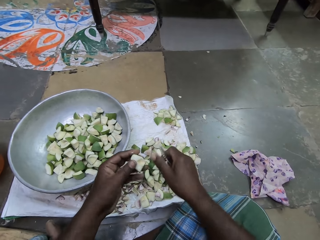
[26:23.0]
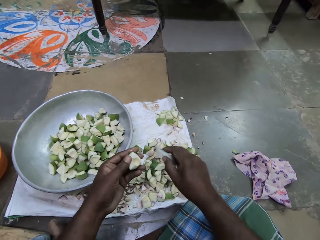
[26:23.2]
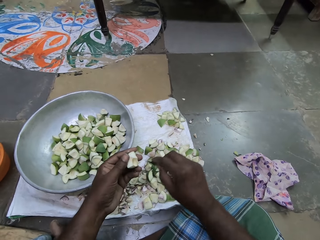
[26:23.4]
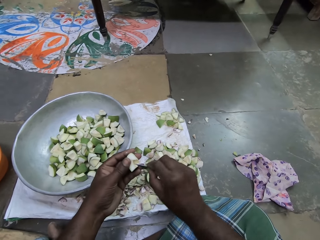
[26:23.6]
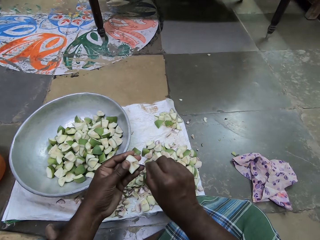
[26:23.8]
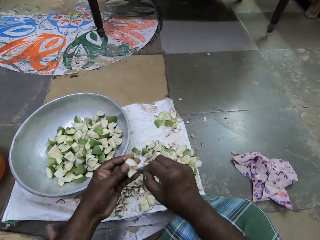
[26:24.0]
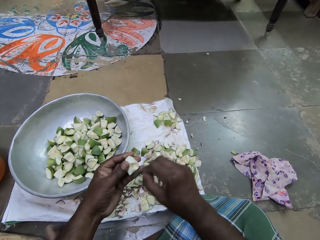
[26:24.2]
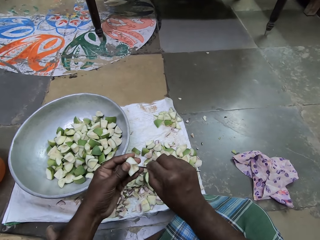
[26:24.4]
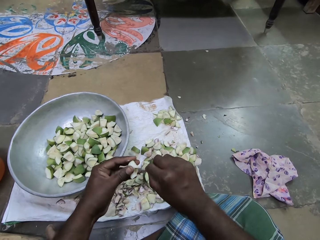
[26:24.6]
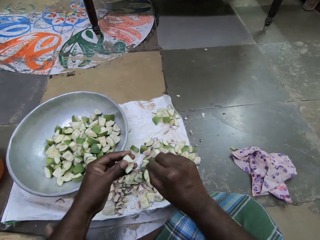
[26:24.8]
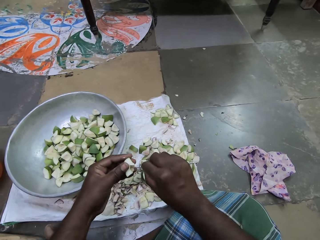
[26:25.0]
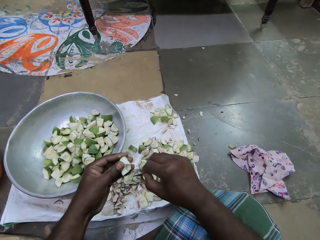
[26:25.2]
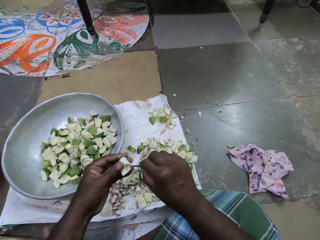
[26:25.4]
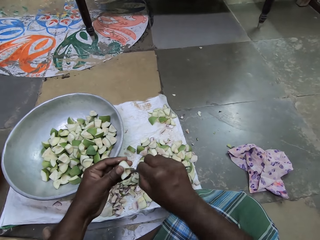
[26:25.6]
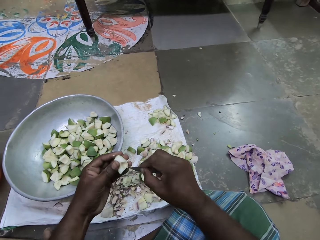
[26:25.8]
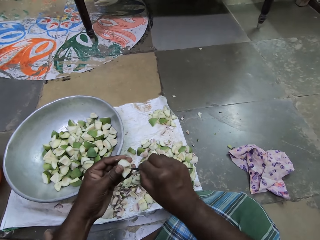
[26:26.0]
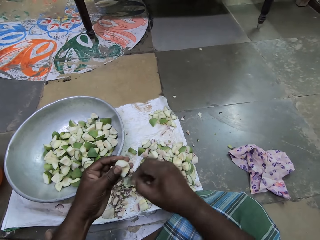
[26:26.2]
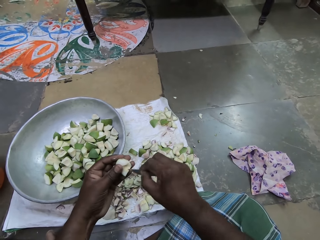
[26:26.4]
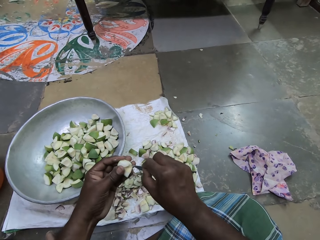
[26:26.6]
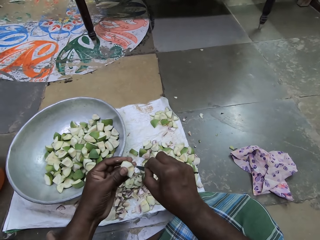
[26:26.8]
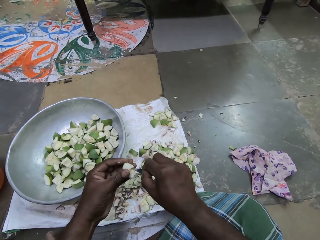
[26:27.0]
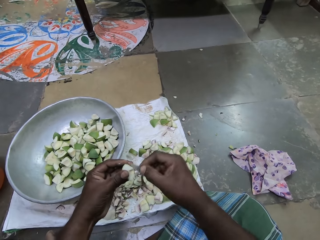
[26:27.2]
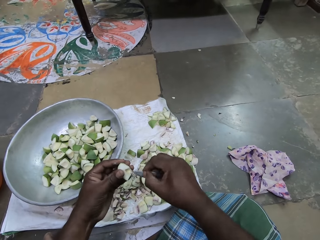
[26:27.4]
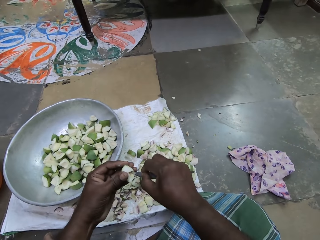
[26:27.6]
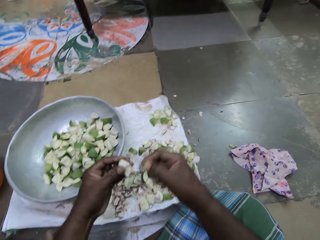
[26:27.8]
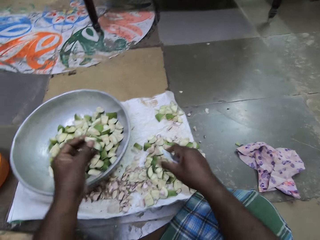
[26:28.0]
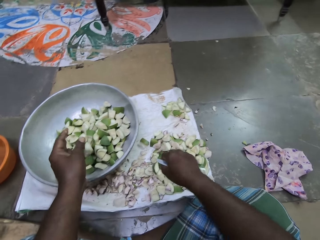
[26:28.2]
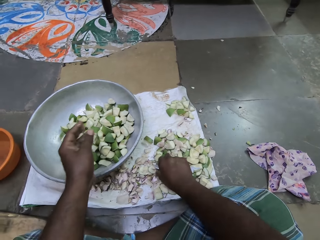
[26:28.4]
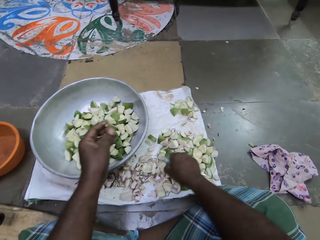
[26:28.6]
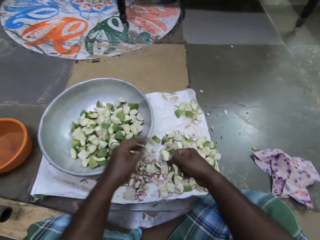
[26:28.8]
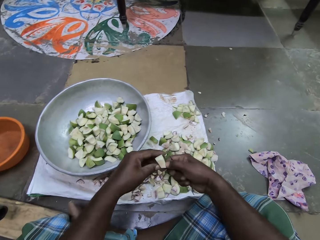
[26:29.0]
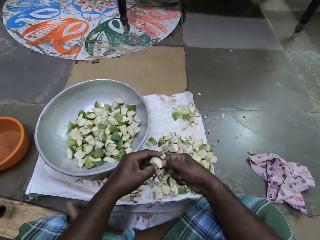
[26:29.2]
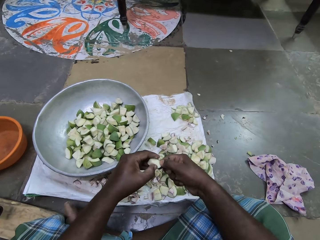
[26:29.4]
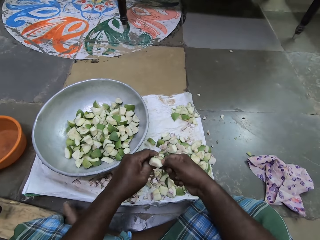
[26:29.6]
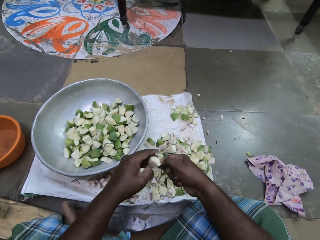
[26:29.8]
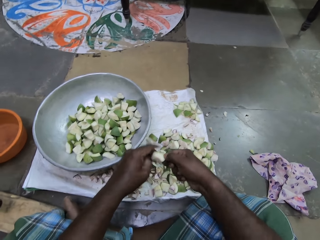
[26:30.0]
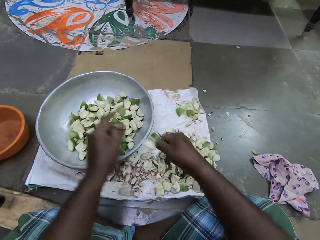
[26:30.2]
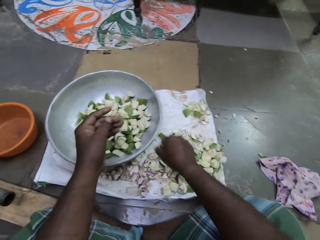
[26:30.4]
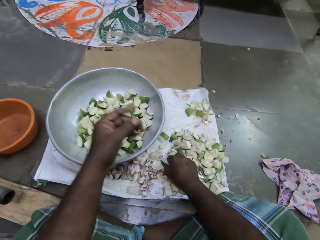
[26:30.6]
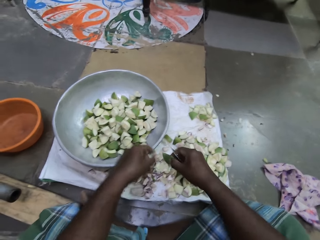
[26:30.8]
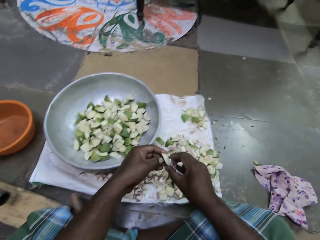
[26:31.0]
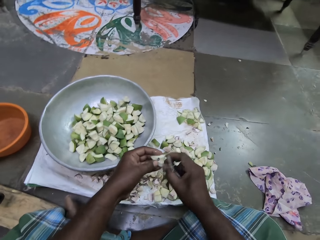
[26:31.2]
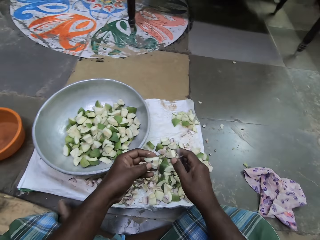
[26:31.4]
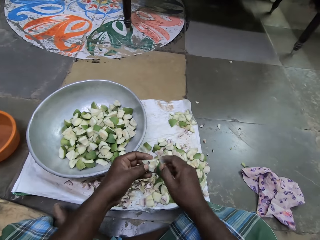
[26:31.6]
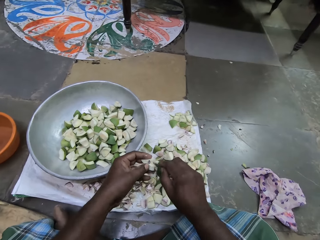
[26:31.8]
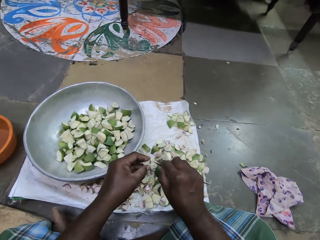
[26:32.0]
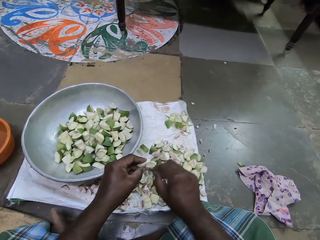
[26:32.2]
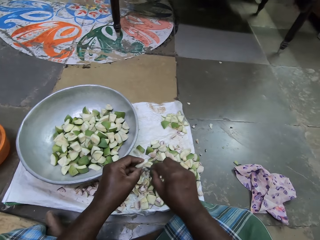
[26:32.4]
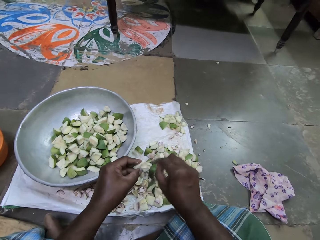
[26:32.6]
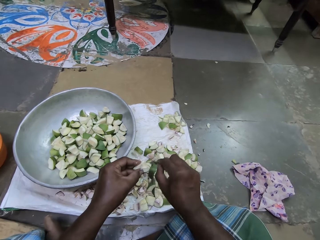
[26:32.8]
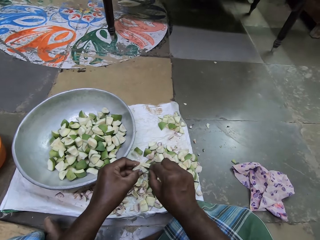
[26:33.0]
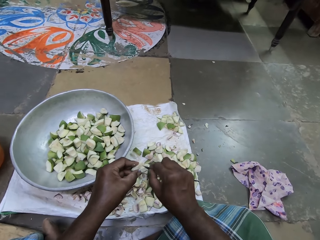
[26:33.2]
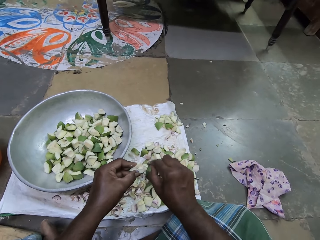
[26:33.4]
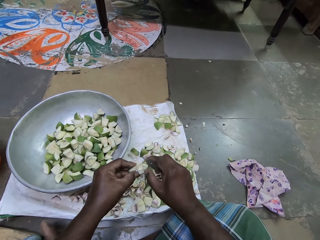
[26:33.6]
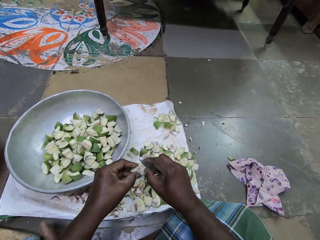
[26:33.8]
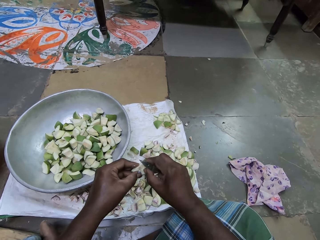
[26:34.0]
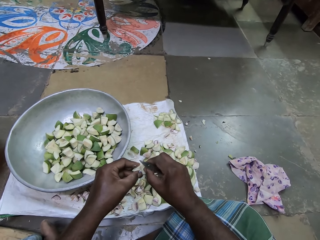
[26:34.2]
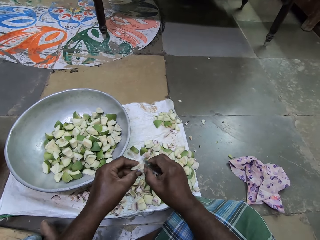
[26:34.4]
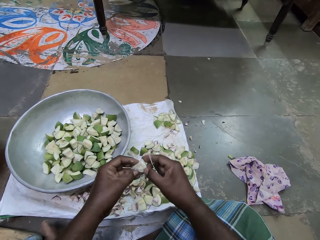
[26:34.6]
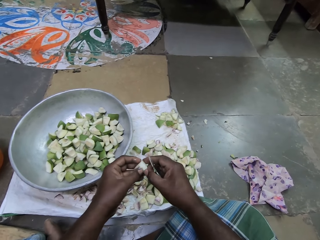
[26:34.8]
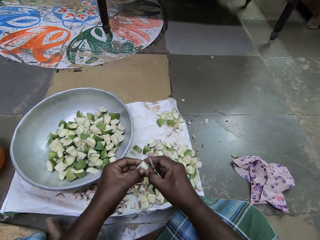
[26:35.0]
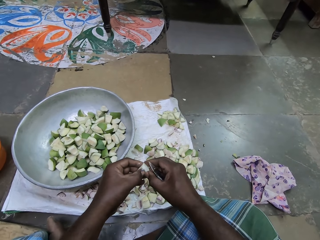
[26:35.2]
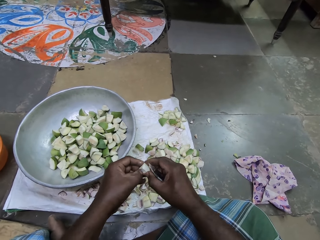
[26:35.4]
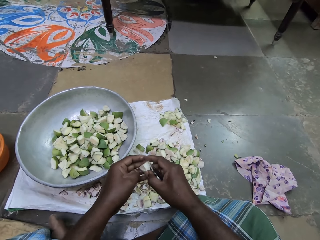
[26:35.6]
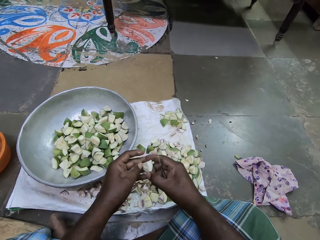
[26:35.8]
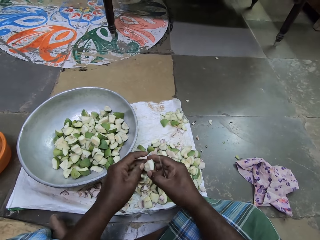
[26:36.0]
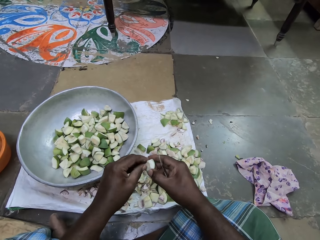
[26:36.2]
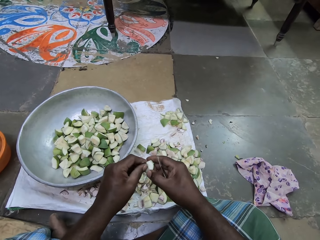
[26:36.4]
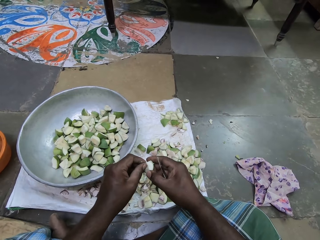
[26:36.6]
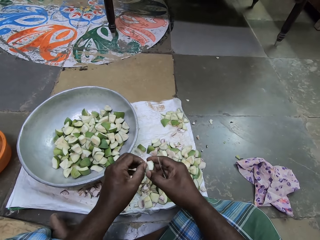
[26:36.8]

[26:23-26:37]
The camera wearer cleans the apple slice in her left hand with the knife in her right hand. She drops the apple slice in the bowl on the floor with her left hand. She picks up an apple slice or piece of fruit from the cloth on the floor with her right hand. She cleans the apple slice with both hands. She drops the apple slice in the bowl on the floor with her right hand. She picks up an apple slice from the cloth on the floor with her right hand. She cleans the apple slice in her left hand with the knife in her right hand. She scratches the piece of fruit. She cleans the apple slice with both hands.

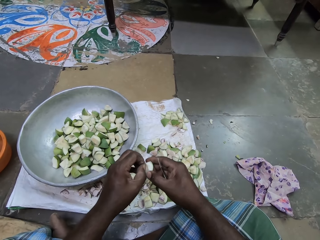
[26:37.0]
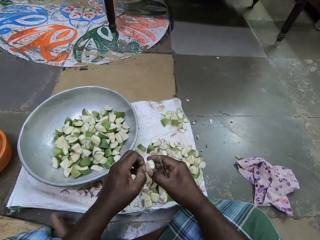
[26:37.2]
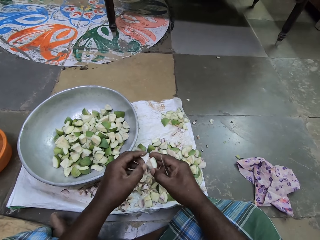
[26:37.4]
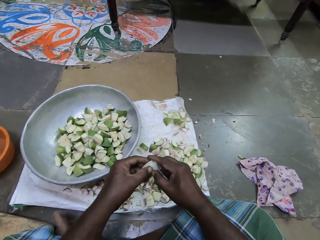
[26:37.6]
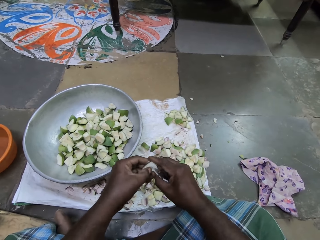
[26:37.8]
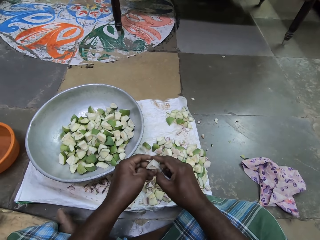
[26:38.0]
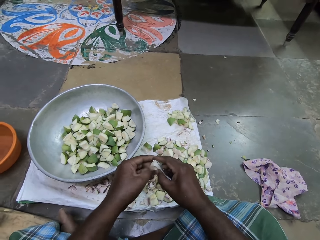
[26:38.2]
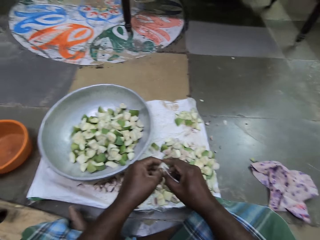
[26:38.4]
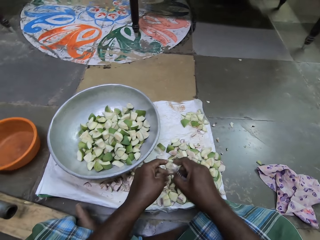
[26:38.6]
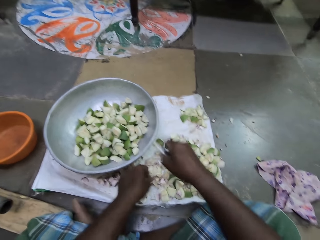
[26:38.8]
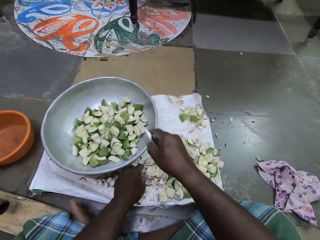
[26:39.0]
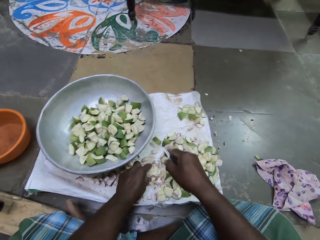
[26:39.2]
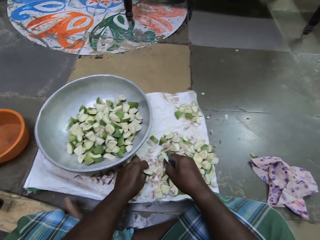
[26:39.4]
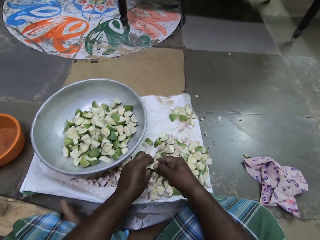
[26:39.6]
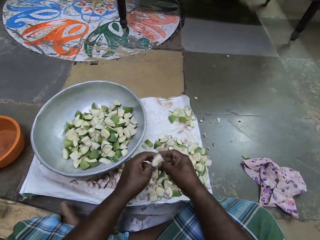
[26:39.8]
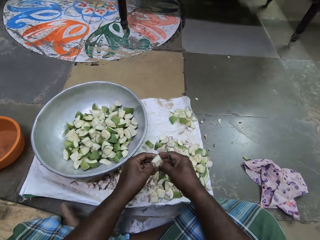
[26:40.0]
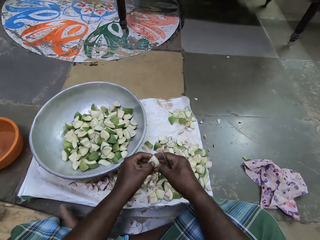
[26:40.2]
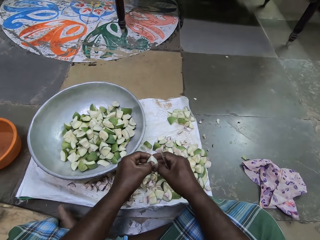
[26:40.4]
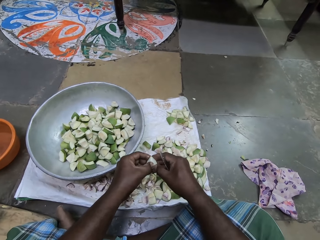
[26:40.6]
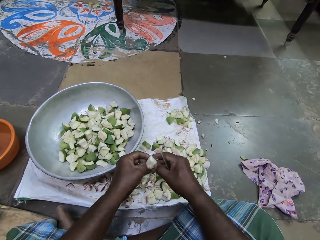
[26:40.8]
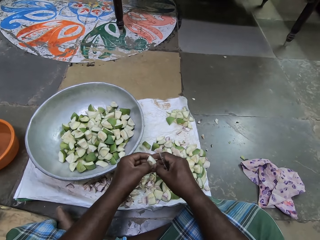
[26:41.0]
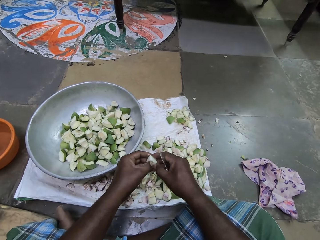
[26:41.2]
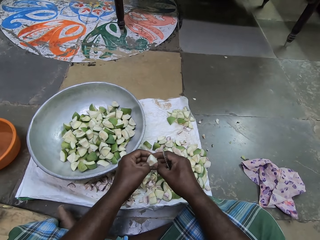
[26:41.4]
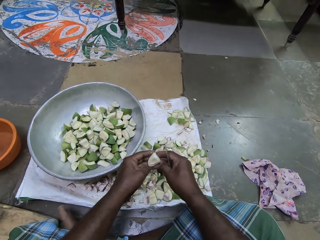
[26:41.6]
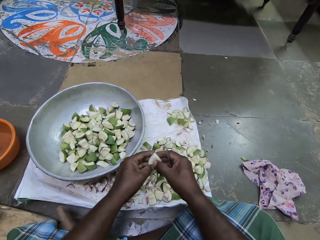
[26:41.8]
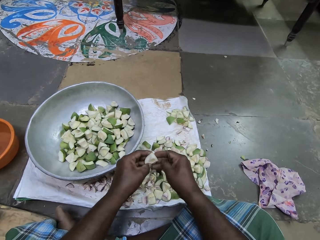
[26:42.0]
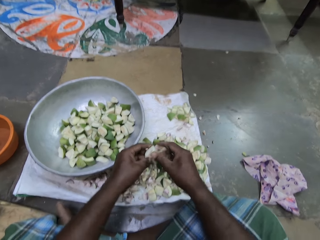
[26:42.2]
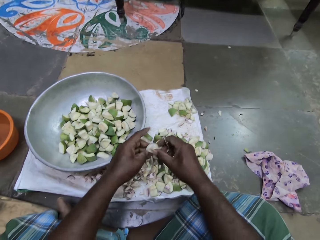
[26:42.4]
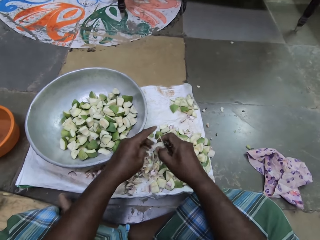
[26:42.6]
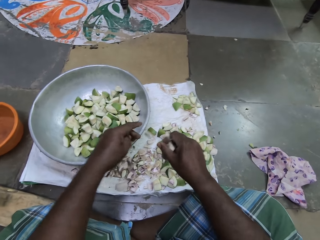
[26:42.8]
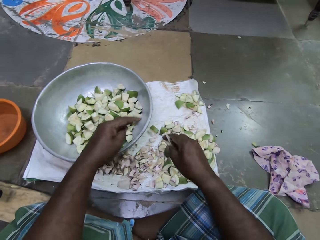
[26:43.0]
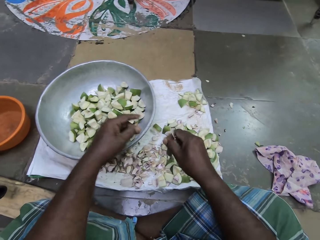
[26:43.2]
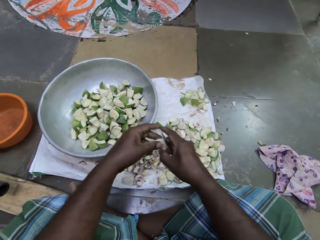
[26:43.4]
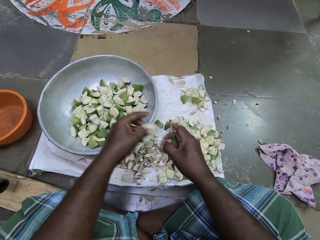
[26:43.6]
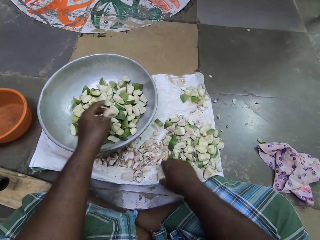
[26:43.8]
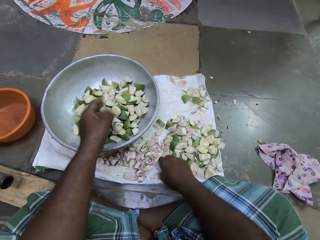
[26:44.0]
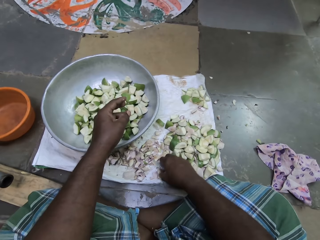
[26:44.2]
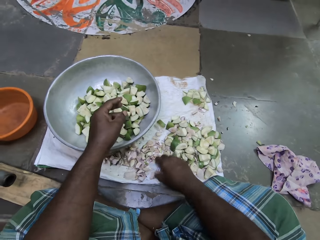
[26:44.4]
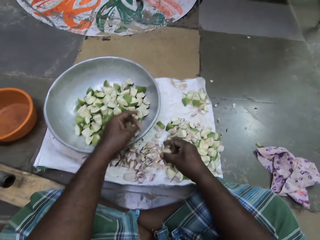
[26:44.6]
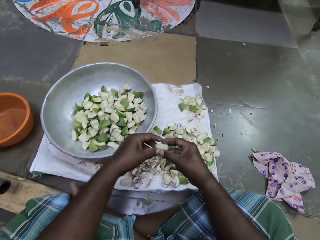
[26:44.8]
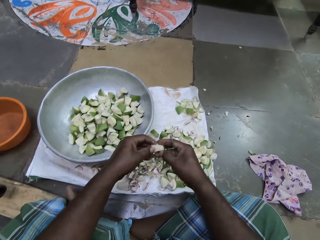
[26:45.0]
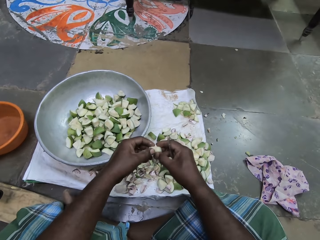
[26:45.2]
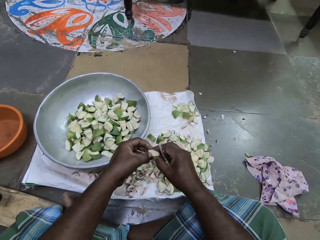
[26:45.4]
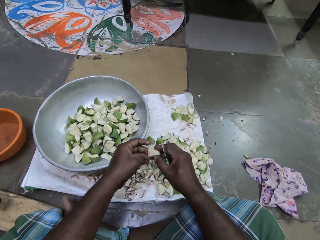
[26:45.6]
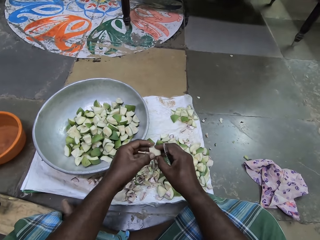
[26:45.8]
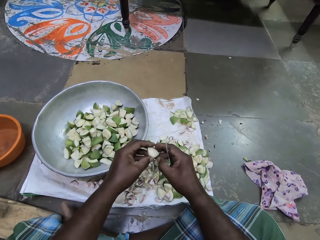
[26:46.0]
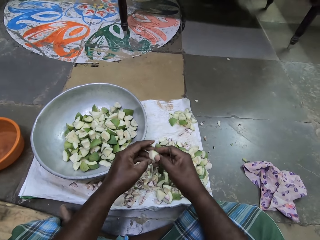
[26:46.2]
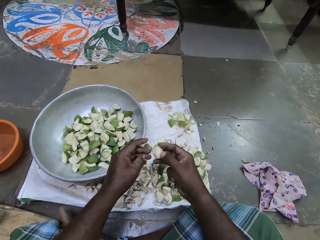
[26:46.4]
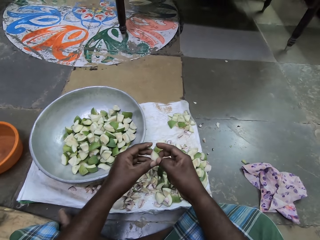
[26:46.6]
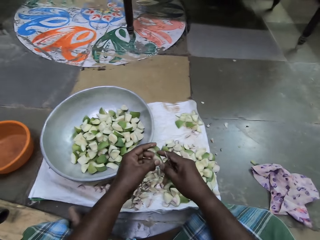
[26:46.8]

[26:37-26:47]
The camera wearer drops the apple slice in the bowl on the floor with her right hand. She picks up an apple slice or piece of fruit from the cloth on the floor with her left hand. She cleans the apple slice with both hands. She scratches the piece of fruit. She holds the apple slice with her right hand. She passes the apple slice from her right hand to her left hand. She drops the apple slice in the bowl on the floor with her left hand. She picks up an apple slice from the cloth on the floor with her right hand. She cleans the apple slice with both hands.
